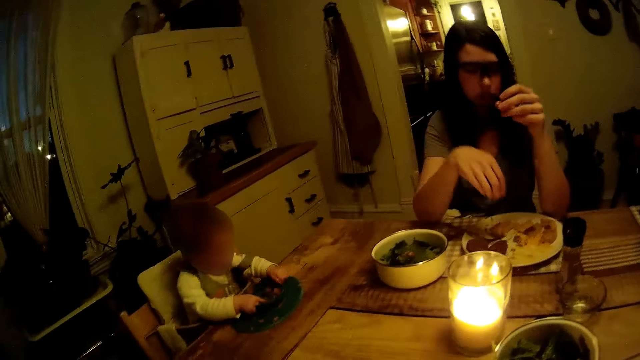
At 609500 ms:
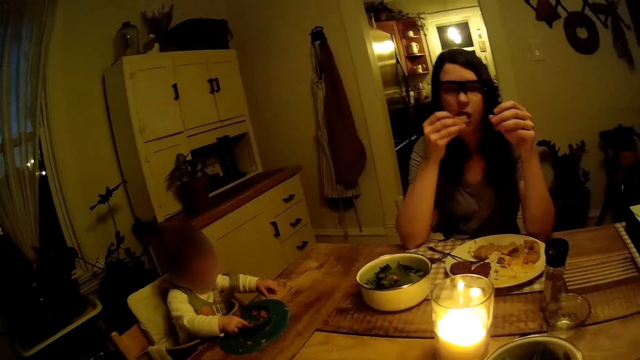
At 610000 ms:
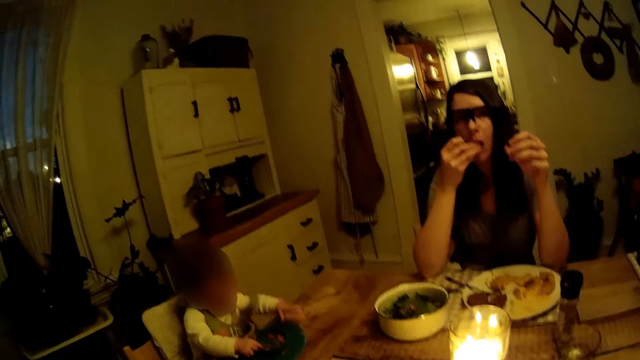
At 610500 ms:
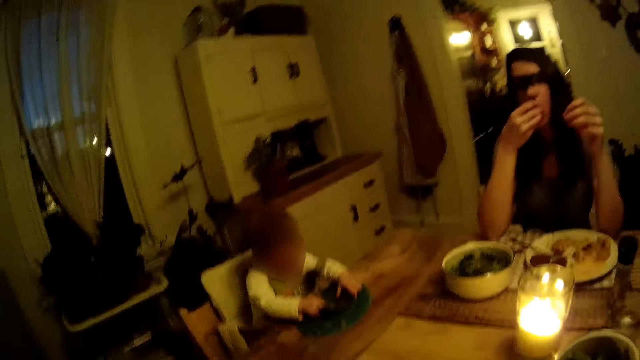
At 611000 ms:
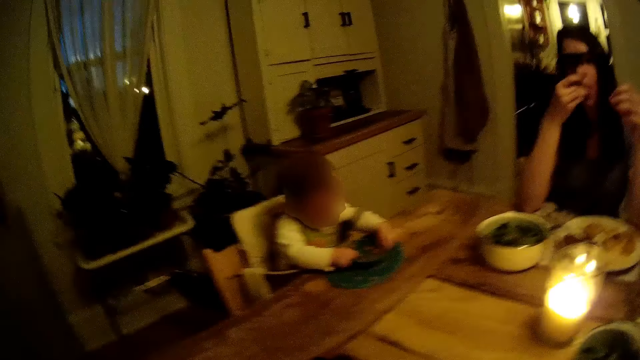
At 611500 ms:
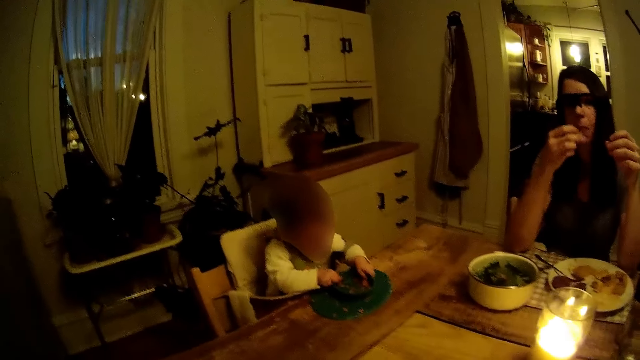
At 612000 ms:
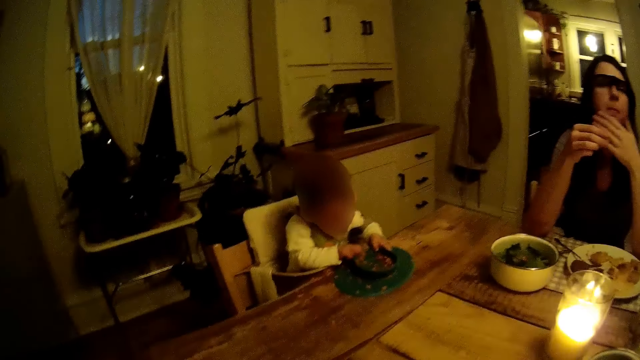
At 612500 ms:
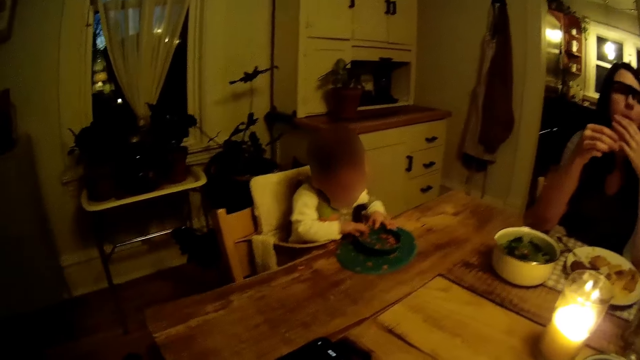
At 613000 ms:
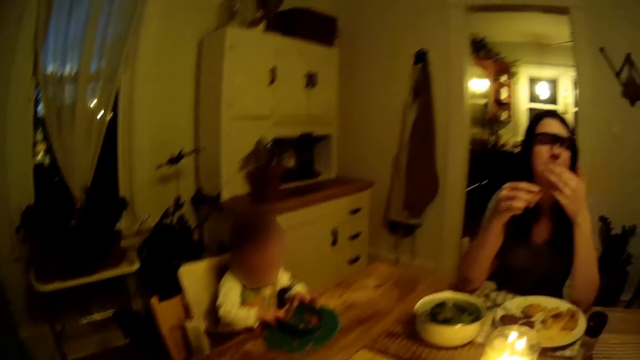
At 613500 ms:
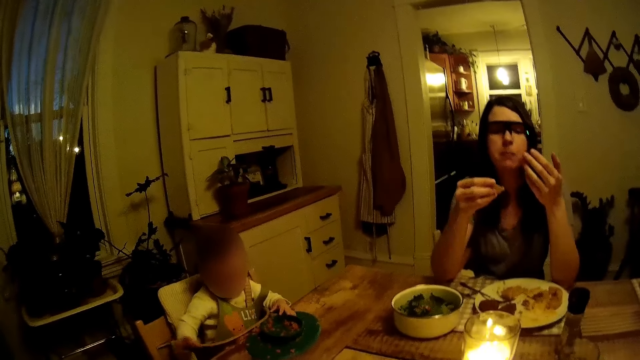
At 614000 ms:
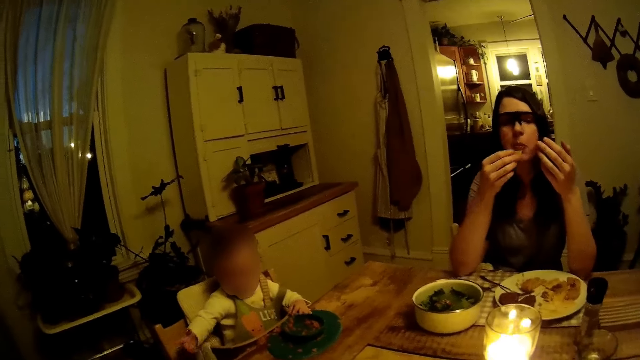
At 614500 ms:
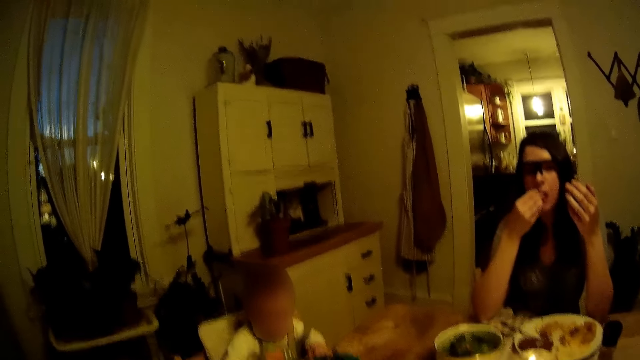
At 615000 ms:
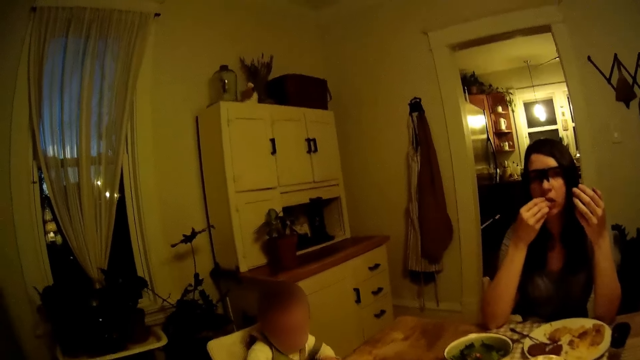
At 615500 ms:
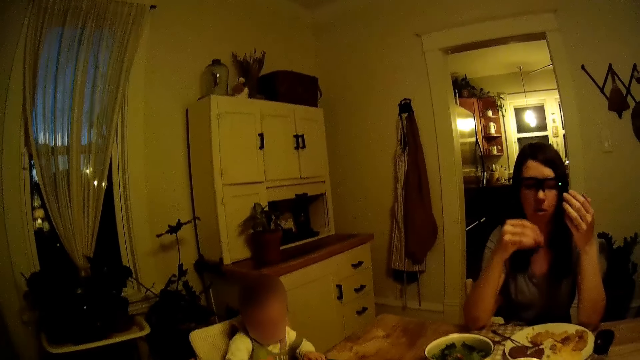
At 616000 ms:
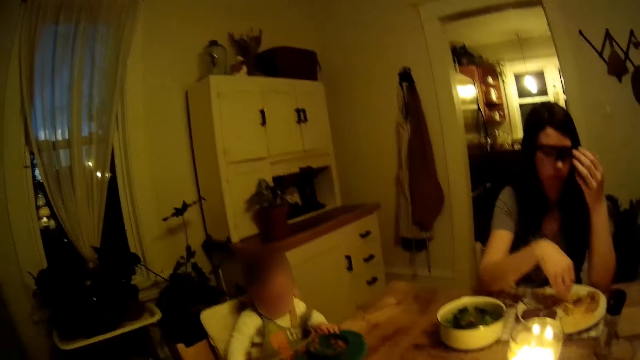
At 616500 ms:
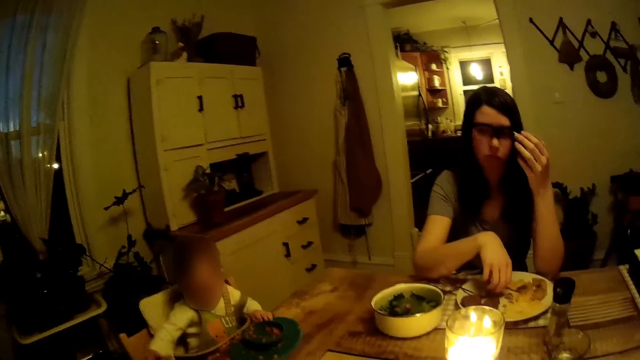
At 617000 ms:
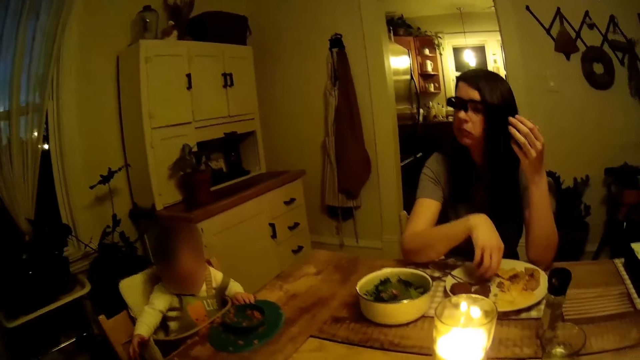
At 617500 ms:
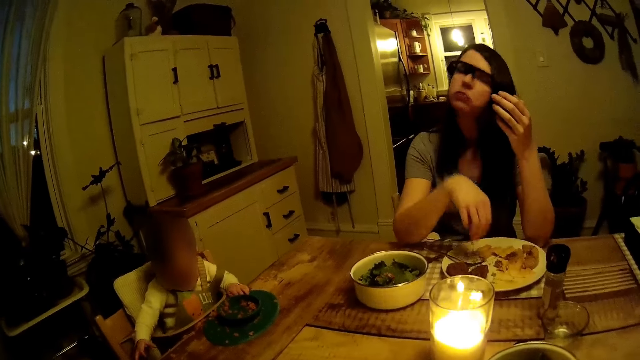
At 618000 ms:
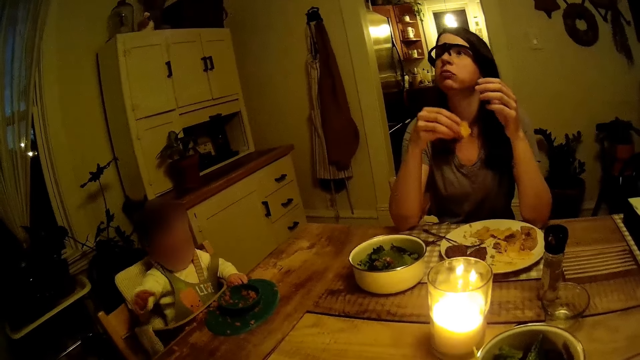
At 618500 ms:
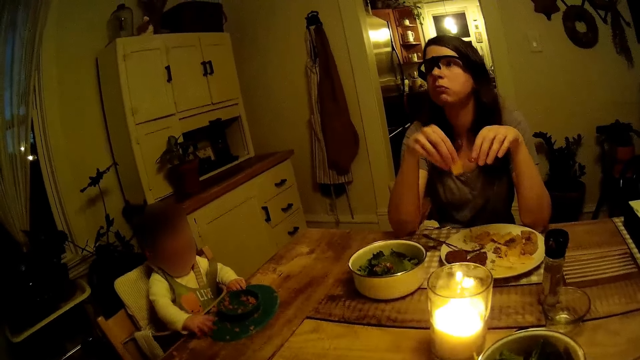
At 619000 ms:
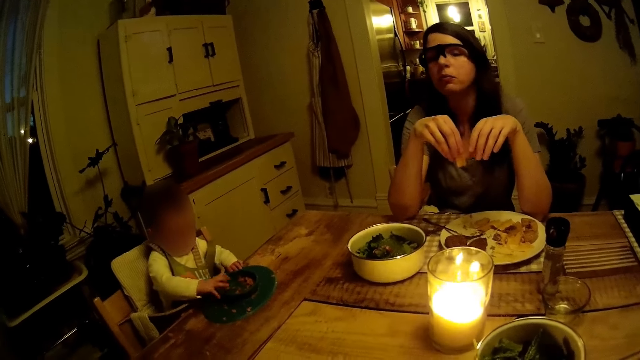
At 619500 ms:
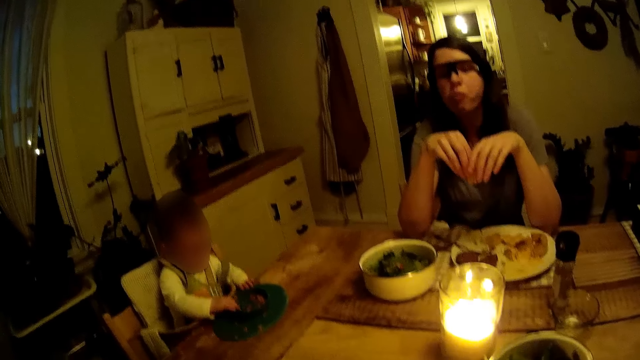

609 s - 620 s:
The camera wearer talks to a woman.

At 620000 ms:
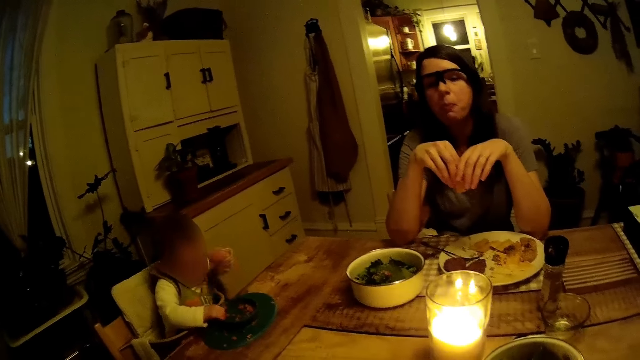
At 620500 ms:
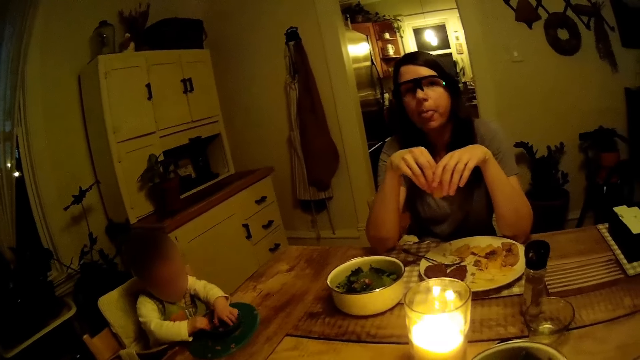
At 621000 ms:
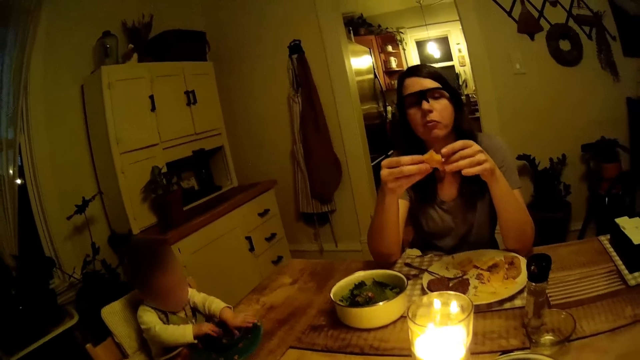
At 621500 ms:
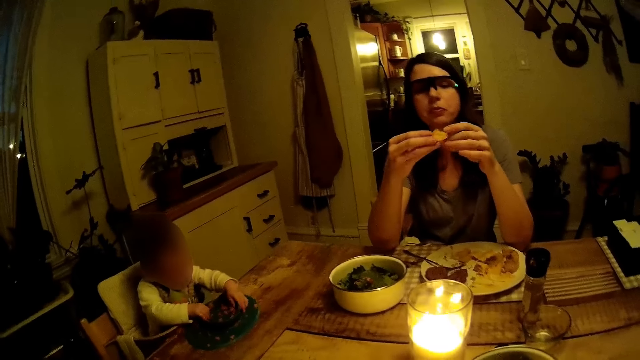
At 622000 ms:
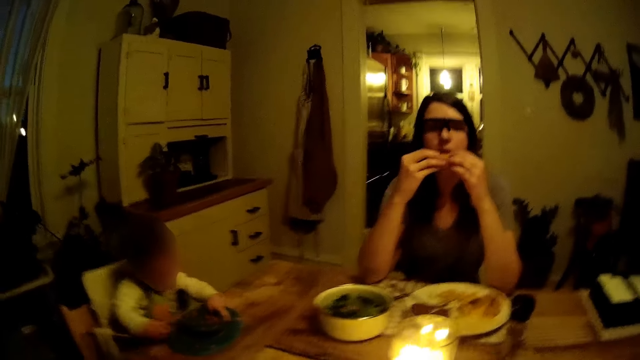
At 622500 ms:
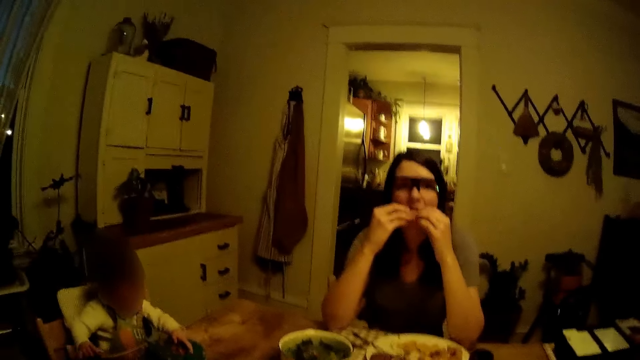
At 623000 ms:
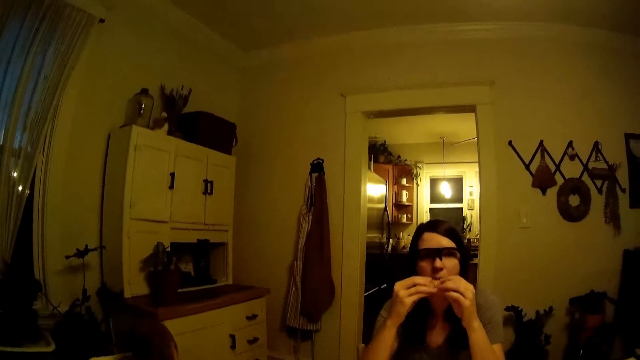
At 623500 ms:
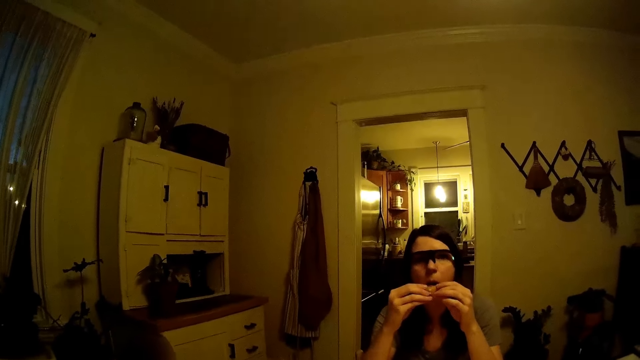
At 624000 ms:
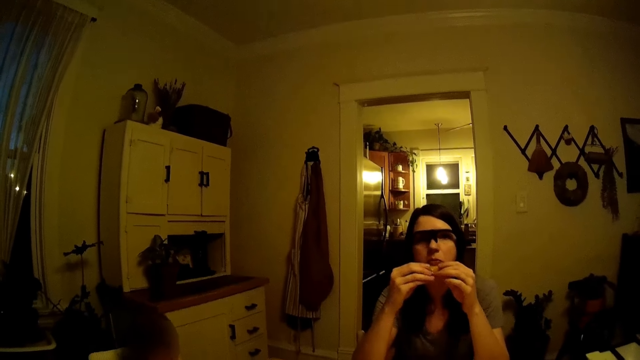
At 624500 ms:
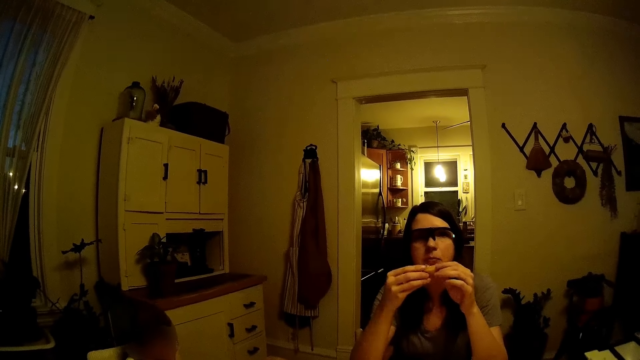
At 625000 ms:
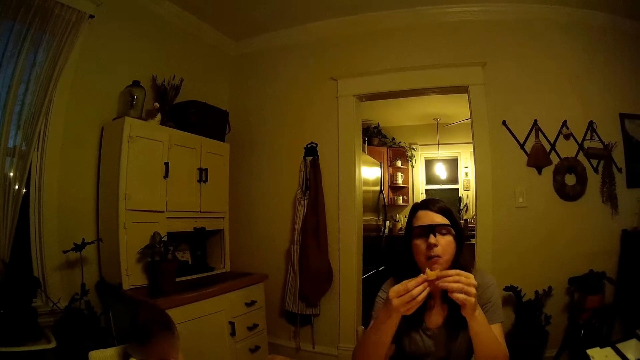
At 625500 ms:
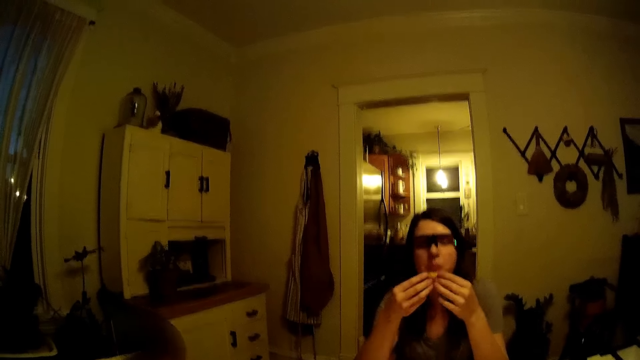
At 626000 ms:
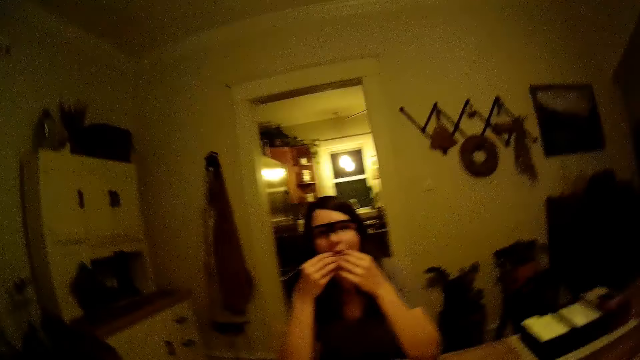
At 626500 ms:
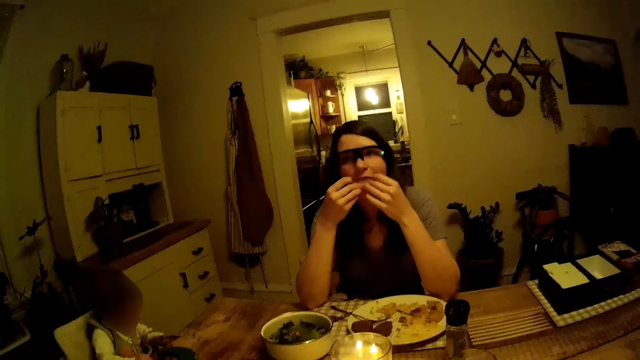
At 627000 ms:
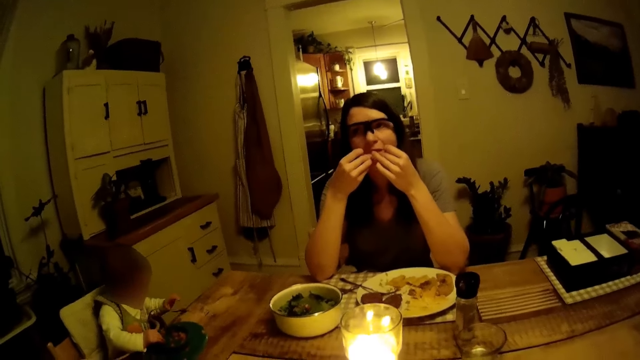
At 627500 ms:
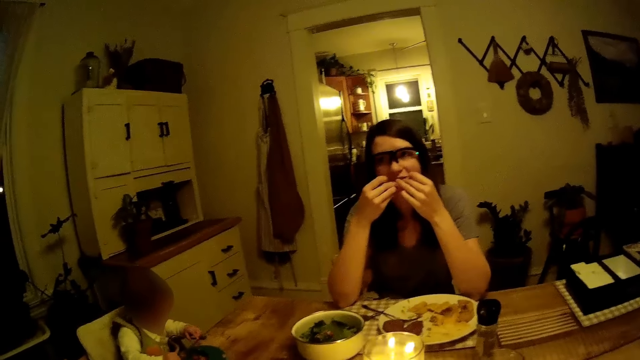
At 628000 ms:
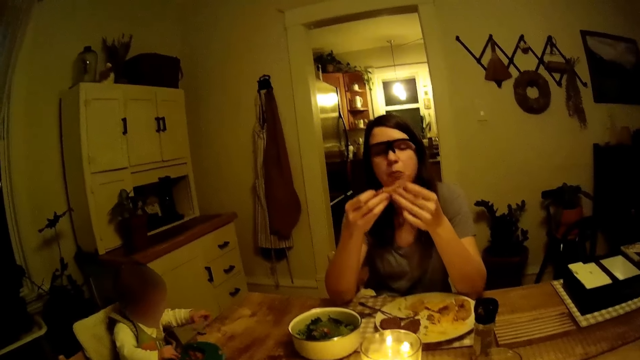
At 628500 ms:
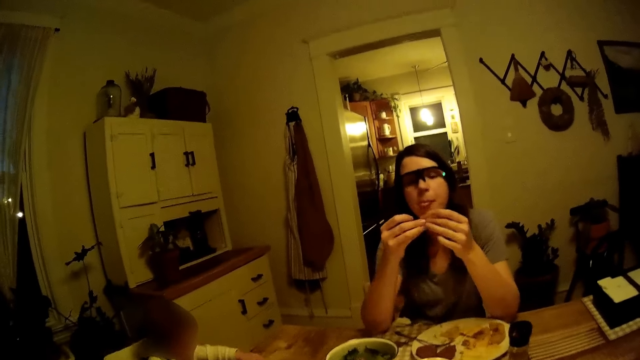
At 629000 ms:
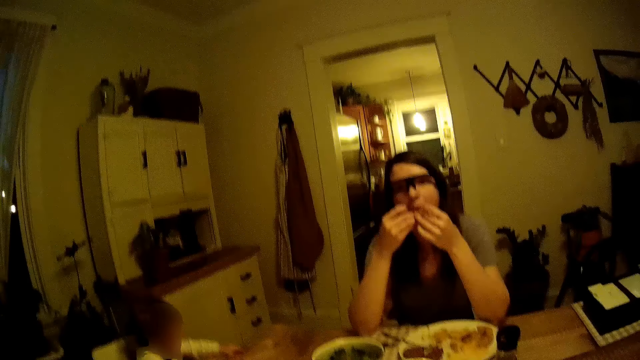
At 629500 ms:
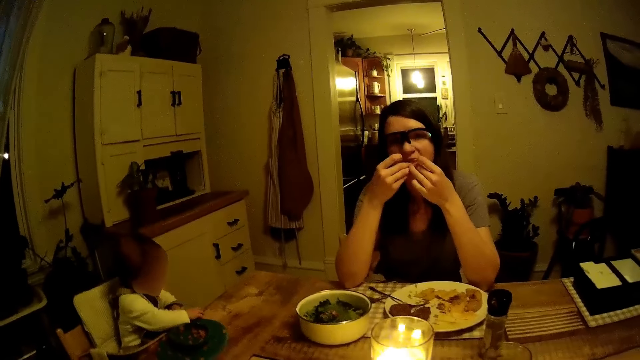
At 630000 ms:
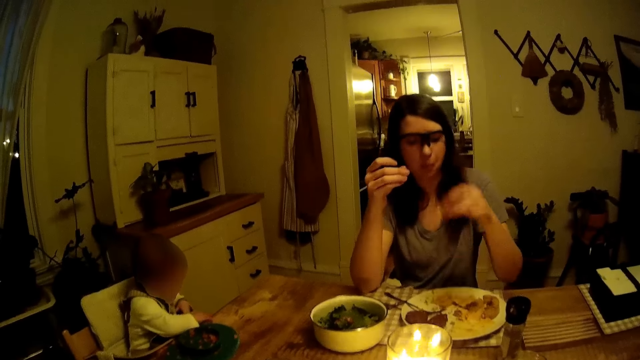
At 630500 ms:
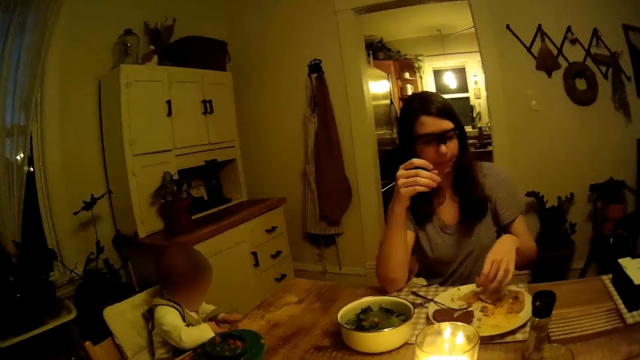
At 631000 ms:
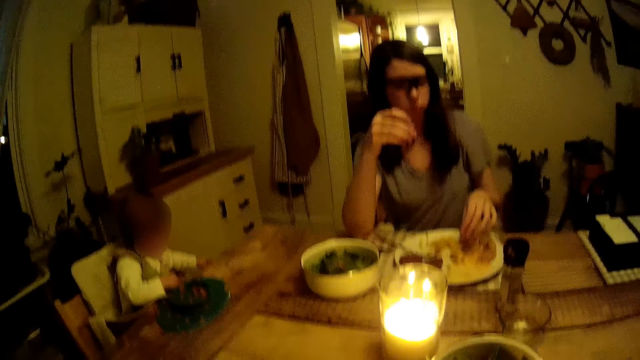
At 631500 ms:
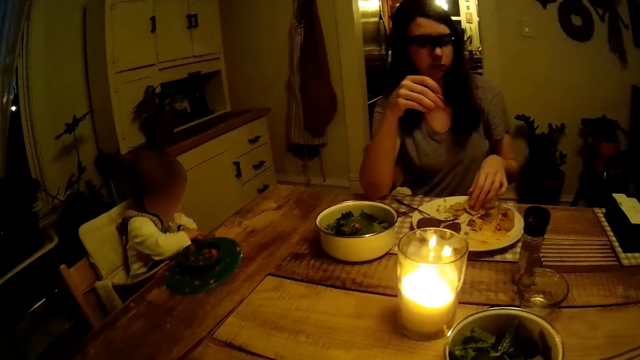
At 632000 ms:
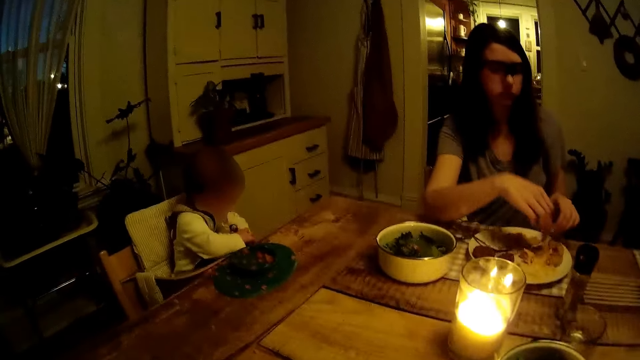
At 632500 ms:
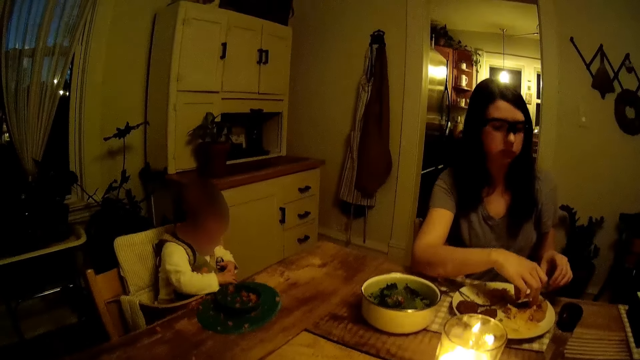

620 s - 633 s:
A woman eats something. The camera wearer talks to the woman.
